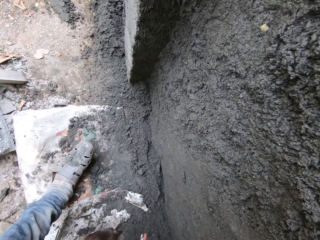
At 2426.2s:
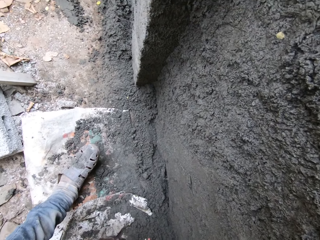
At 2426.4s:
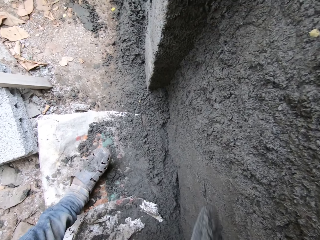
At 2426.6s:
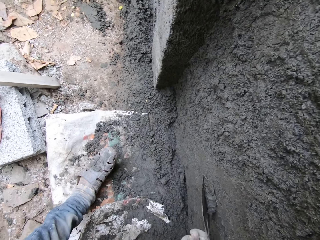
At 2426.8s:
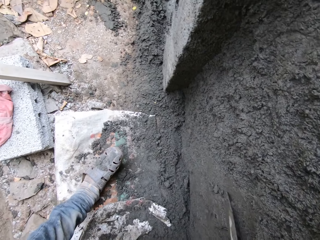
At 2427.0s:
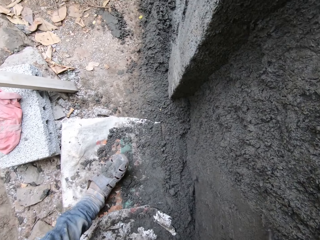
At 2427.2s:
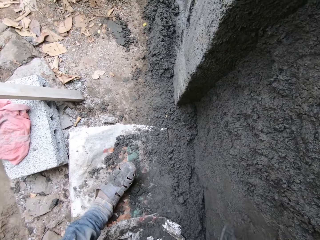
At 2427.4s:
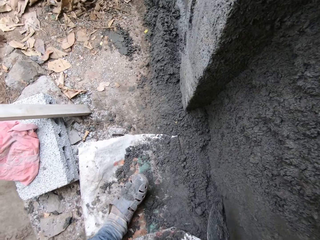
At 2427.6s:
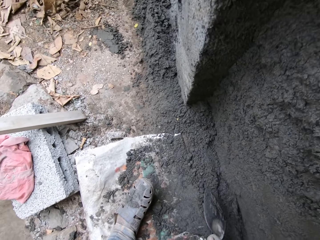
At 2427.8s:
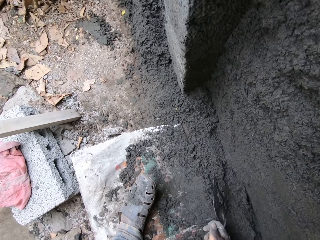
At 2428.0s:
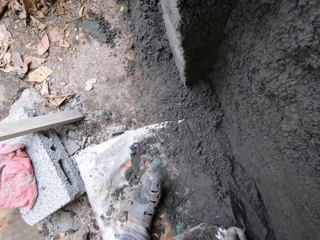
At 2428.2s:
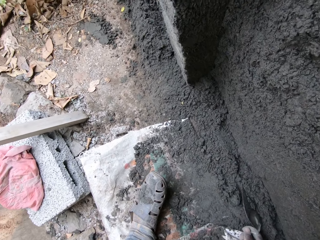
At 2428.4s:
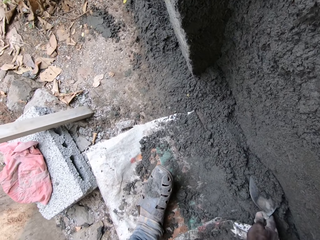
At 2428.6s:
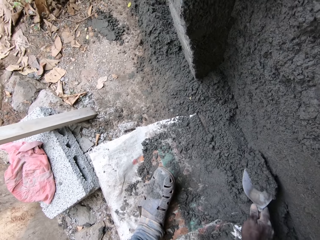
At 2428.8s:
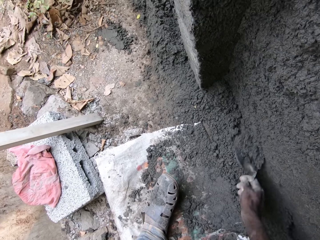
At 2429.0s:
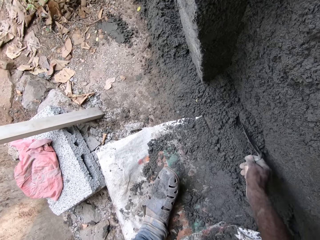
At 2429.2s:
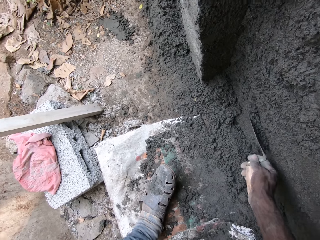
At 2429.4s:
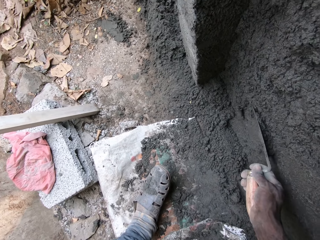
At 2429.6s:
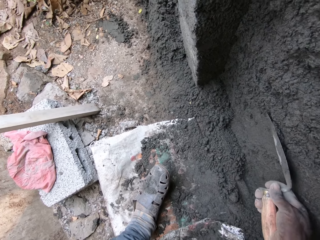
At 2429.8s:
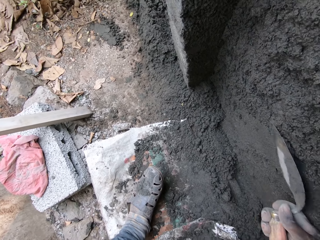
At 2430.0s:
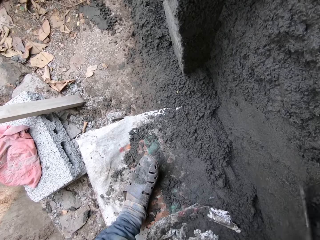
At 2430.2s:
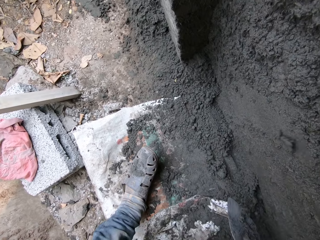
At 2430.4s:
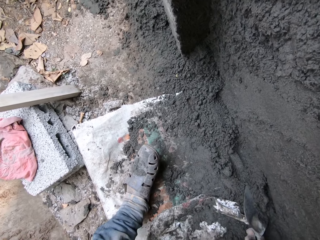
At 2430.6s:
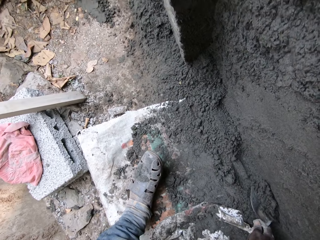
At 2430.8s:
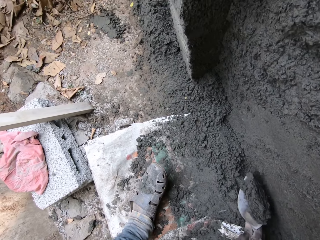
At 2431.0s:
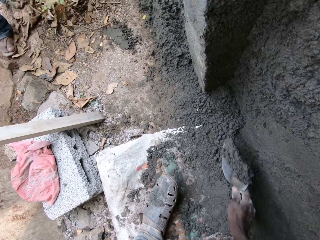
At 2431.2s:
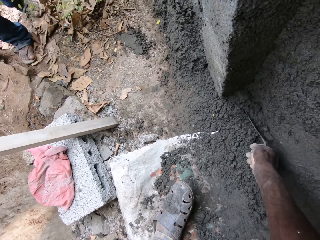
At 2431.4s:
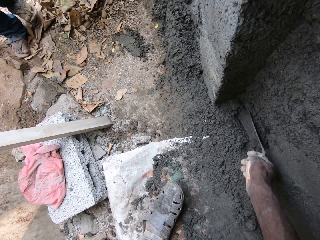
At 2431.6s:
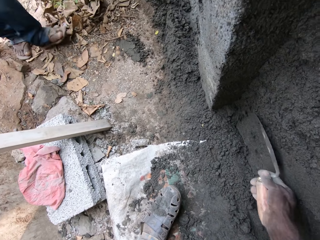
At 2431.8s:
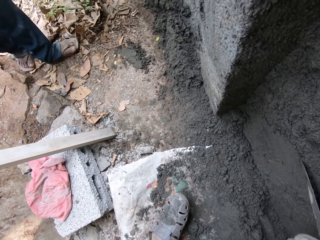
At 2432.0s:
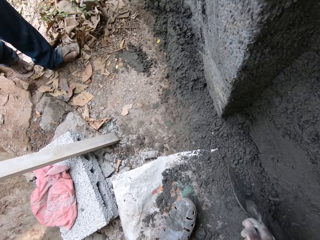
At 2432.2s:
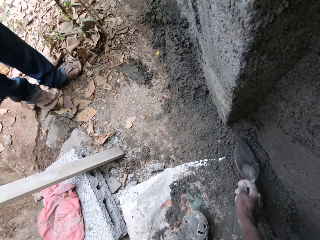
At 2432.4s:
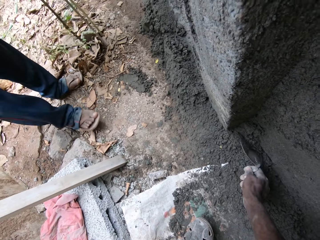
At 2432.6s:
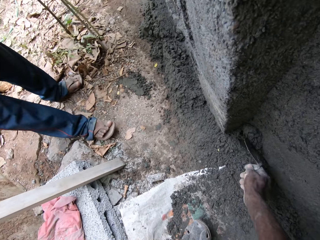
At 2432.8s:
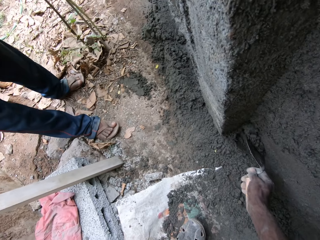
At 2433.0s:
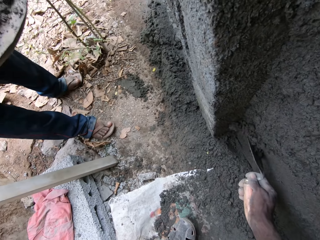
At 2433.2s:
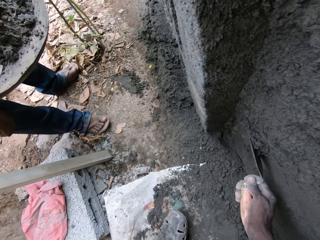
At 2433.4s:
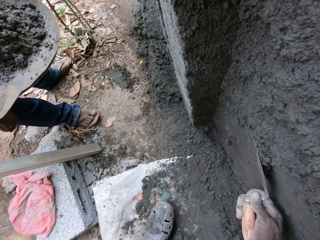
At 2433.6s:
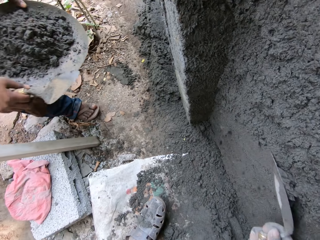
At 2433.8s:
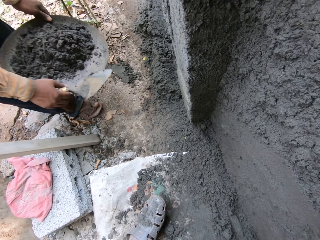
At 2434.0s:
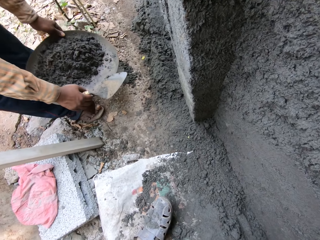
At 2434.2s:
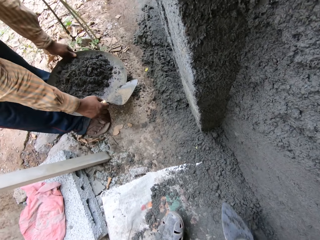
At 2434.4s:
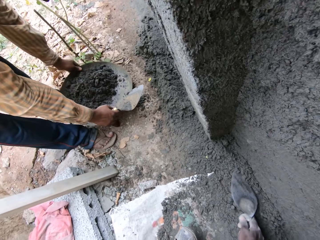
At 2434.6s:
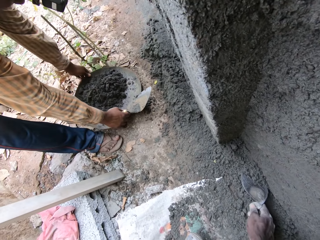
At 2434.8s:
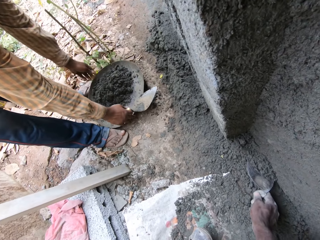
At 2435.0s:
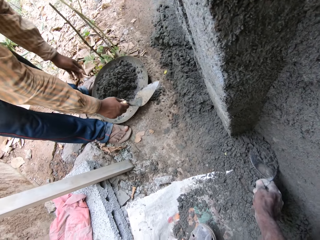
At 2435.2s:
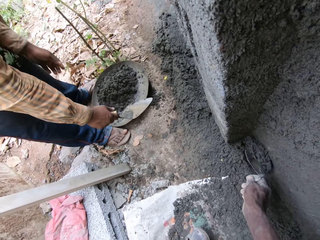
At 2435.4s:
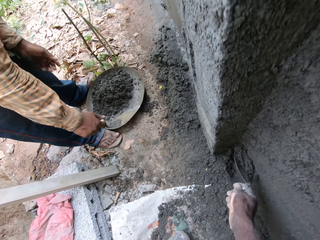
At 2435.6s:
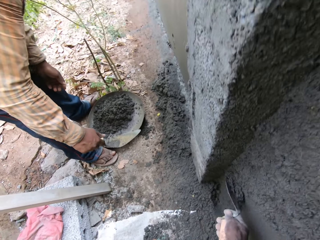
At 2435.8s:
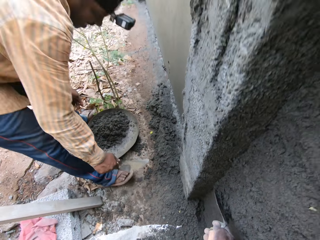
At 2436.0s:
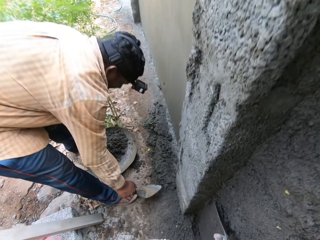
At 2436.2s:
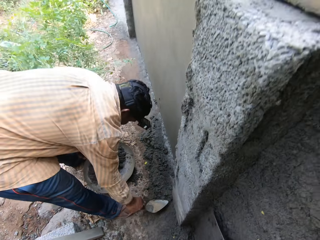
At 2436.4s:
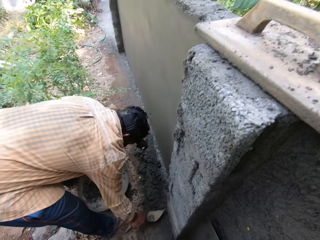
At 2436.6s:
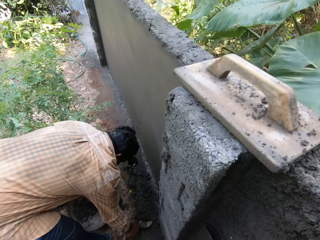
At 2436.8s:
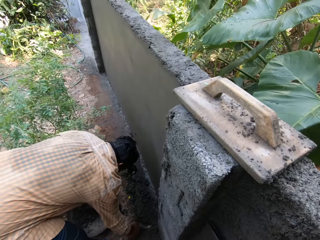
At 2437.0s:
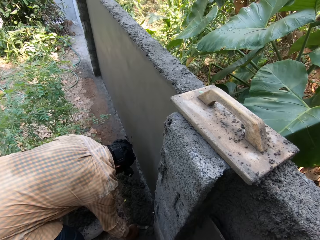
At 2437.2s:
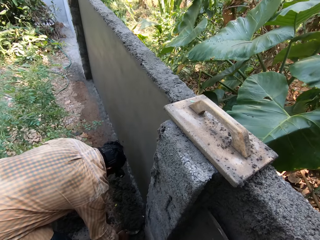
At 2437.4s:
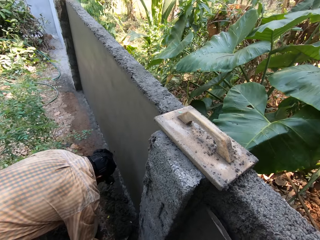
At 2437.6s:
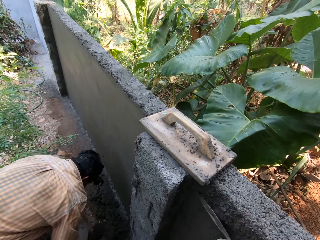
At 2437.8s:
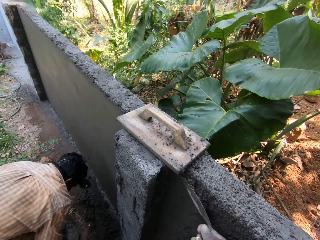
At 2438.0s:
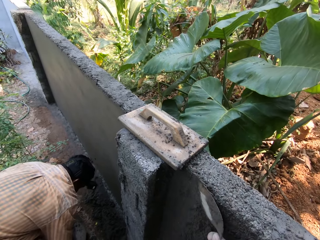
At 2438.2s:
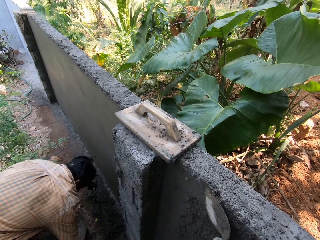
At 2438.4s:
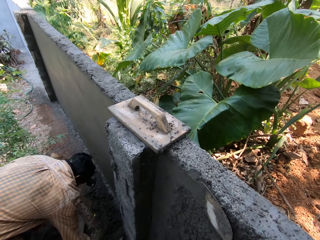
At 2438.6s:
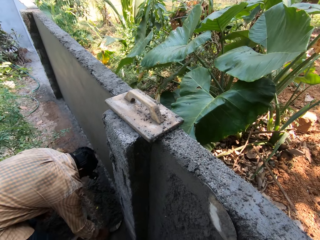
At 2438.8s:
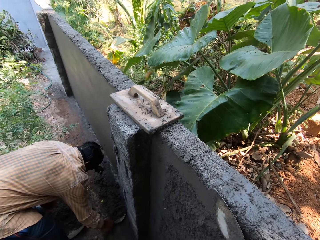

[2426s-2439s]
The camera wearer scoops the concrete. They plaster the wall with the brick trowel. The man drops a head pan of mortar in his hands on the ground. The camera wearer scoops the concrete. They plaster the wall with the brick trowel. The man packs the mortar on the ground with the hand trowel. The man scoops the concrete from the ground with the brick trowel.

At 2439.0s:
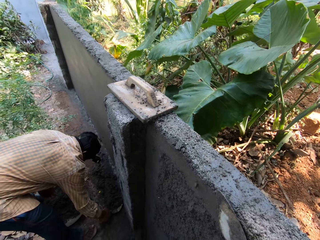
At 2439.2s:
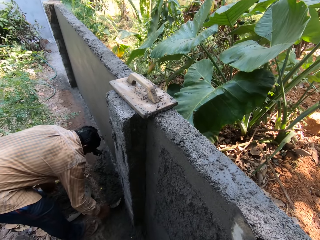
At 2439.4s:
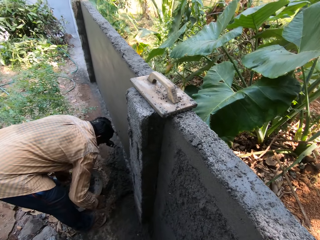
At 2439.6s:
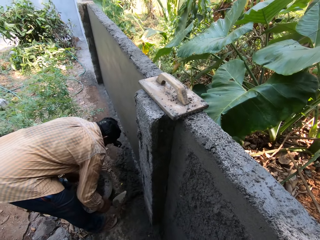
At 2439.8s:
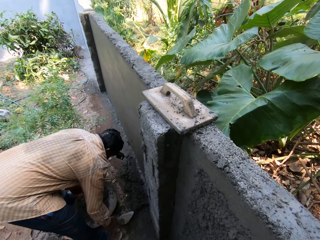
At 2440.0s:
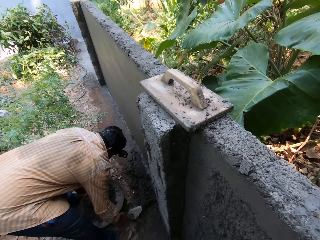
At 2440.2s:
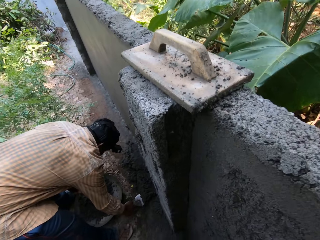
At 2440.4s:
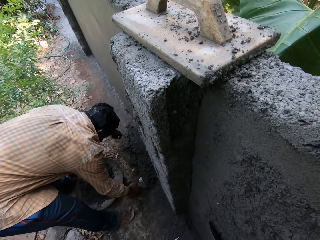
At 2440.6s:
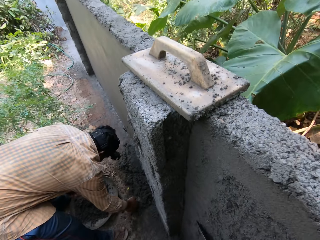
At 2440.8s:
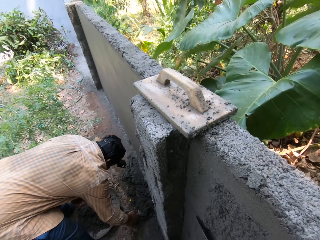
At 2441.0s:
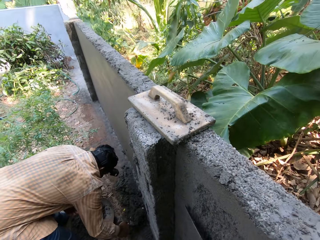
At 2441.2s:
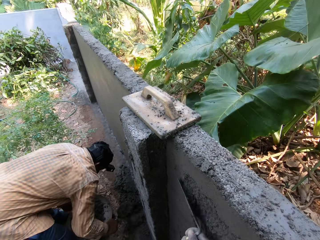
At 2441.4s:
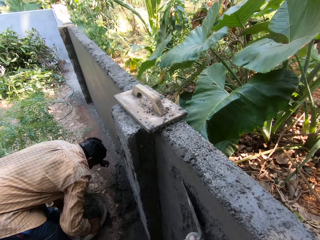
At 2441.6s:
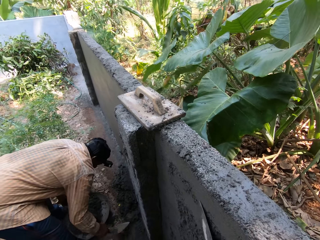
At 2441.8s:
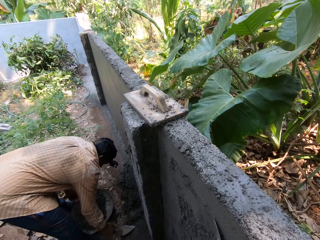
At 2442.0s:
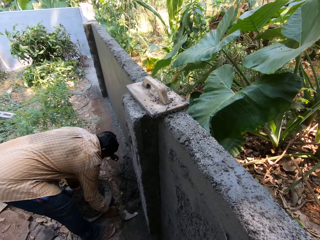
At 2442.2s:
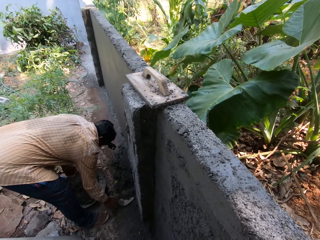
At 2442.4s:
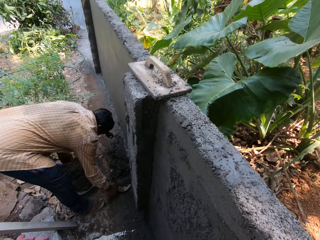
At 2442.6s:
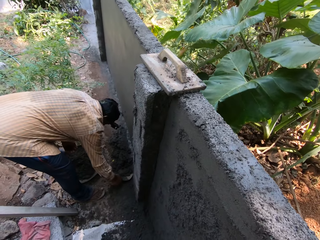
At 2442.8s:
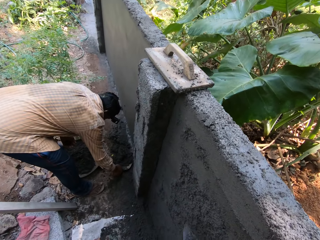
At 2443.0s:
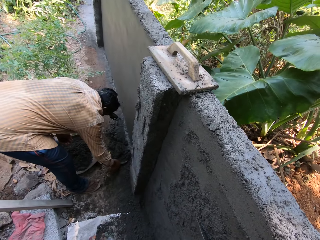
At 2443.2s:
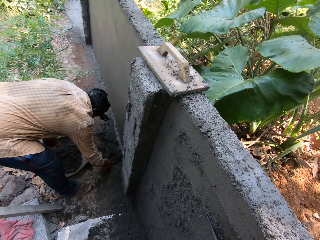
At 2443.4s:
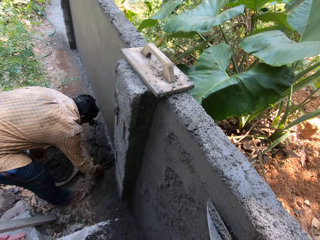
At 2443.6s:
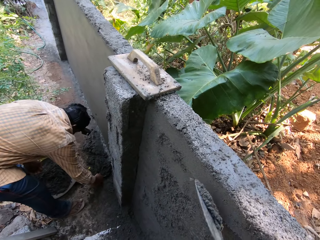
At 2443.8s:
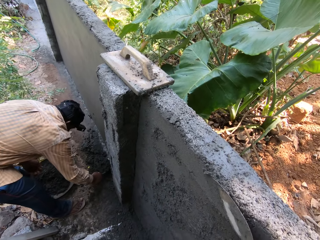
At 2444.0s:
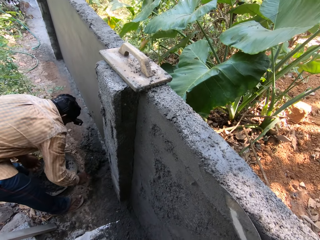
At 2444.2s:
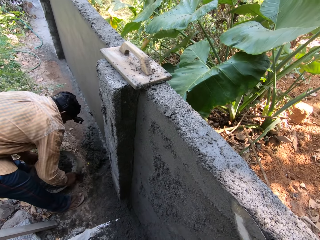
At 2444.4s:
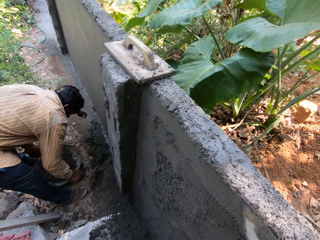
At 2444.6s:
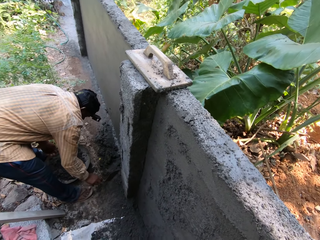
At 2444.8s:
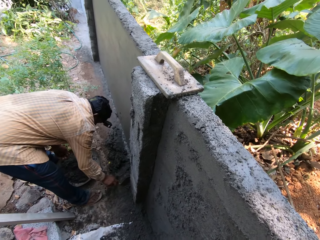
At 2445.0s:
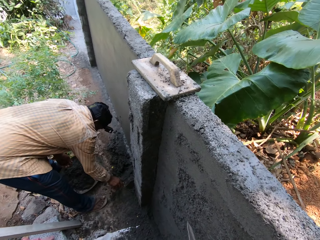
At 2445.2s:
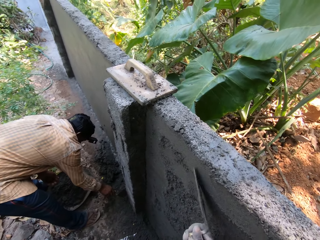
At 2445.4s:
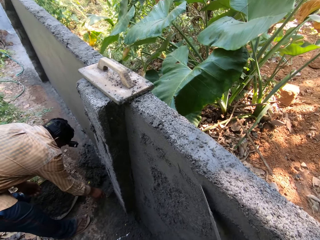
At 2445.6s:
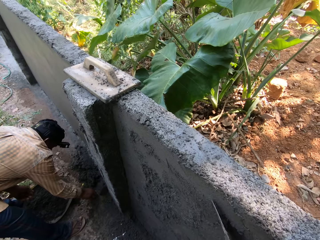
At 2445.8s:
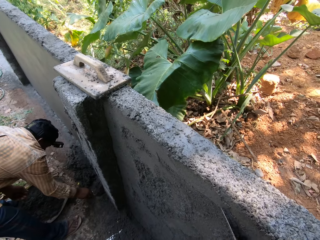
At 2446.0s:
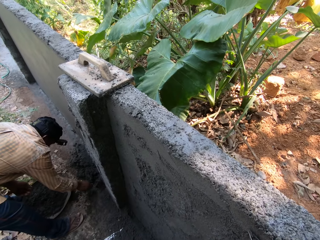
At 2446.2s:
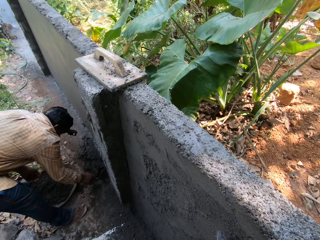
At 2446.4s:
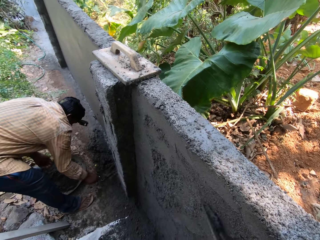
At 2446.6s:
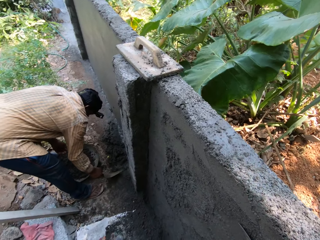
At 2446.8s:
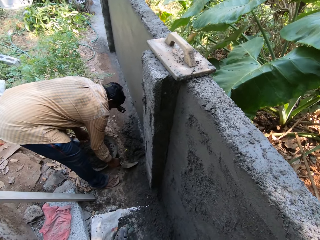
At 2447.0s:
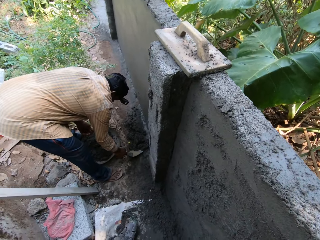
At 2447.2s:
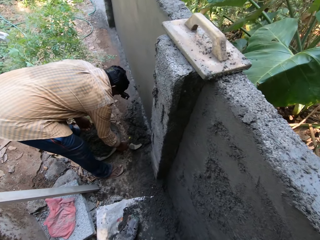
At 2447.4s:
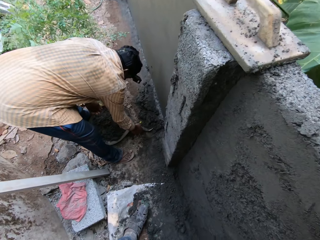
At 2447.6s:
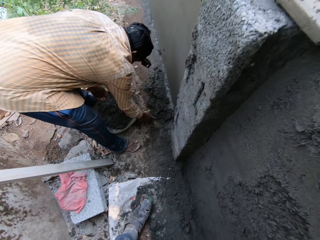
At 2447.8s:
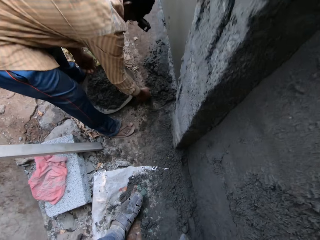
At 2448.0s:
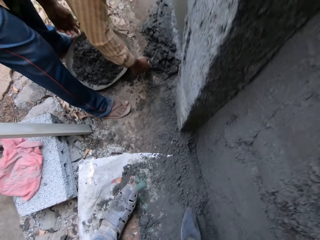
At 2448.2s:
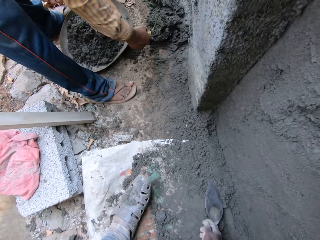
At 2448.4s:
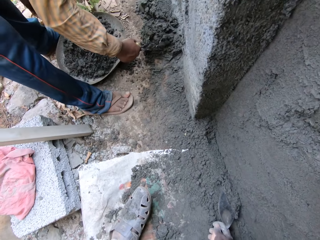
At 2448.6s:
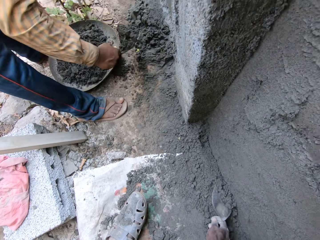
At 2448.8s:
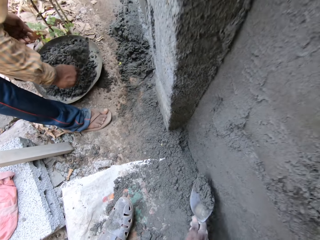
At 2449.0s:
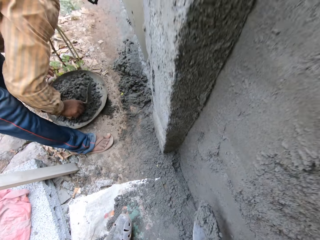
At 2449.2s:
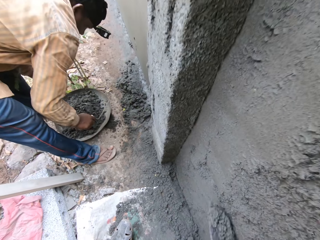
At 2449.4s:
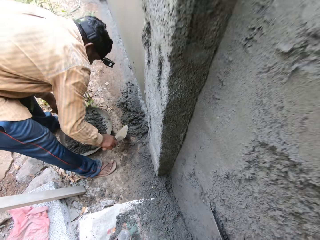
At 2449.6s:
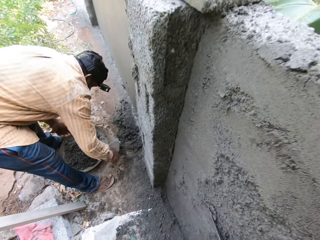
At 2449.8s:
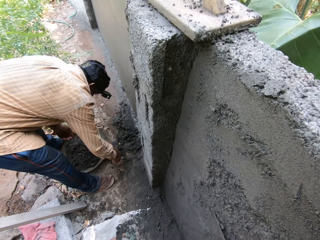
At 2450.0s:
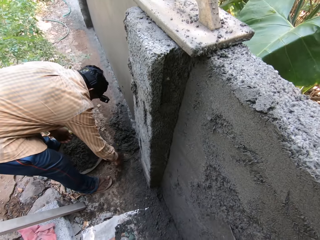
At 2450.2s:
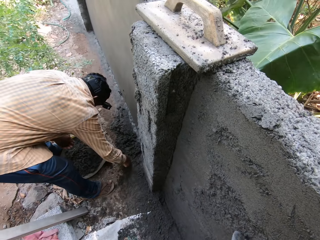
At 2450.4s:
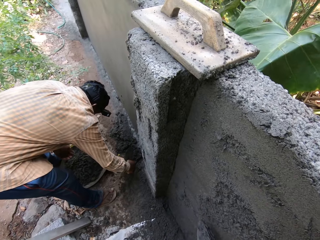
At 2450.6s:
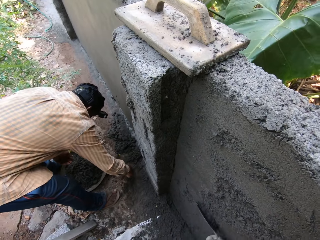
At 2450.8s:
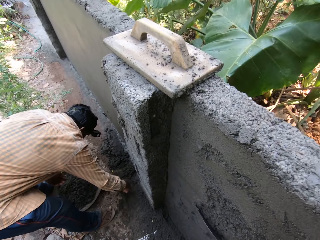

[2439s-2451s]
The man pours the mortar on the hand trowel inside the head pan on the ground. The man packs the mortar on the ground with the hand trowel. The man pours the mortar on the hand trowel inside the head pan on the ground. The man packs the mortar on the ground with the hand trowel. The man pours the mortar on the hand trowel inside the head pan on the ground. The camera wearer packs some cement mortar from the floor with the trowel in his right hand. Another man puts the cement mortar into the pan with the trowel in his right hand. The camera wearer picks the cement using the trowel. He plasters the wall with the cement mortar and the trowel in his right hand.
